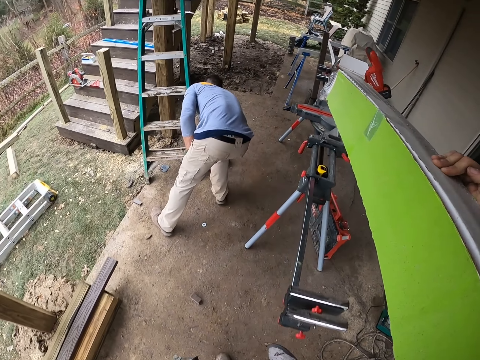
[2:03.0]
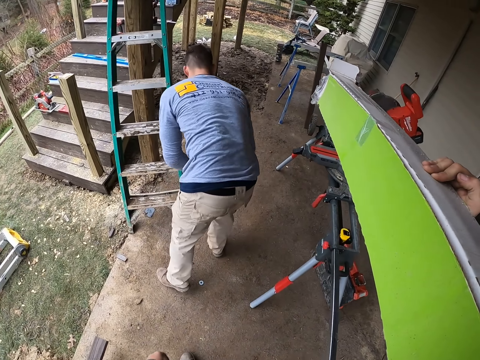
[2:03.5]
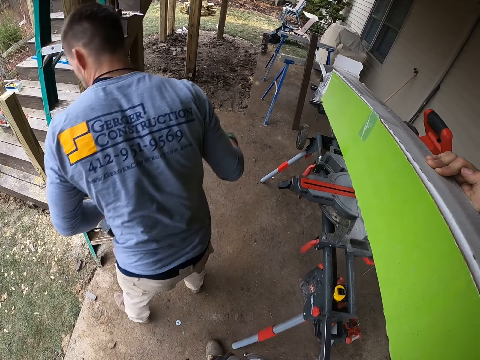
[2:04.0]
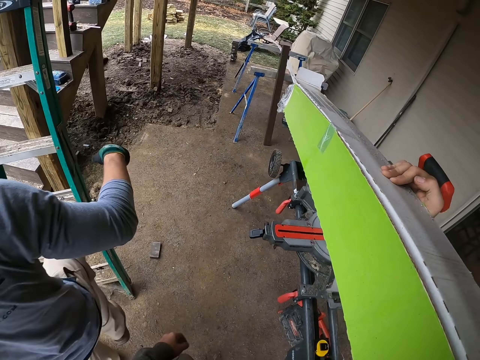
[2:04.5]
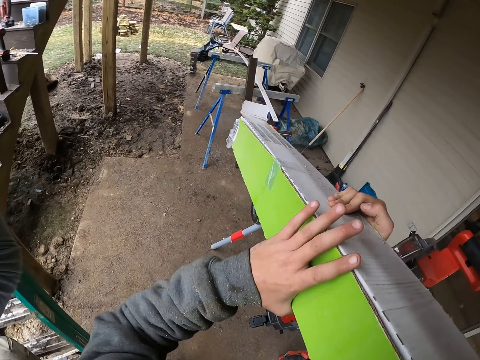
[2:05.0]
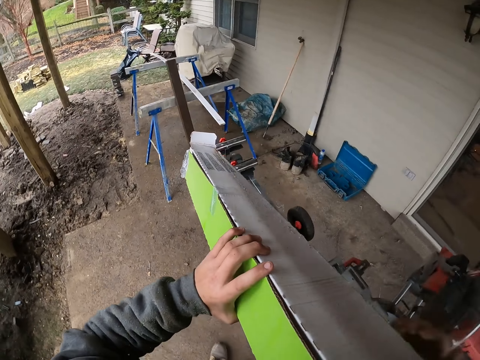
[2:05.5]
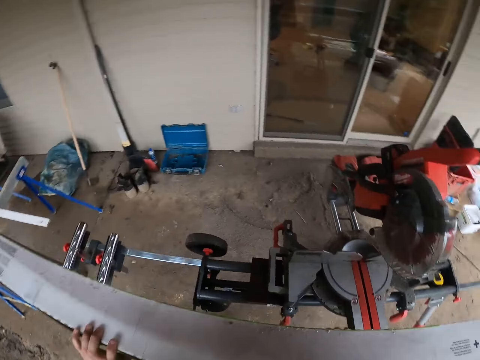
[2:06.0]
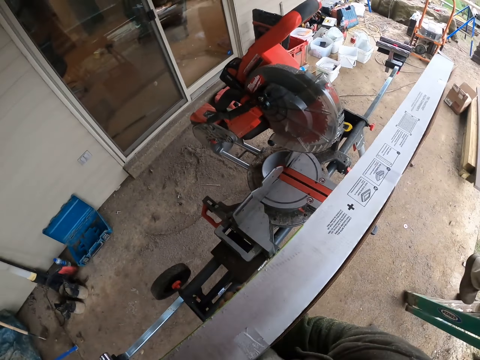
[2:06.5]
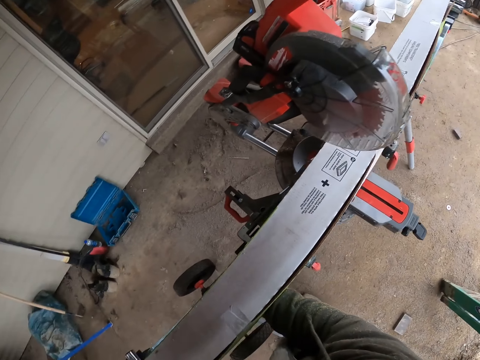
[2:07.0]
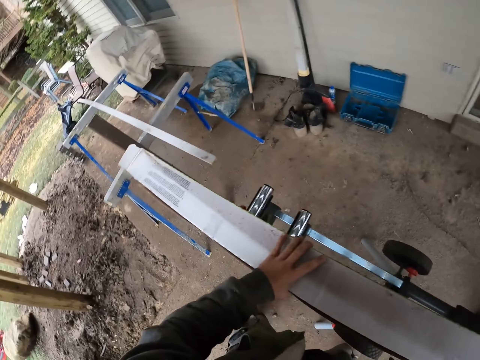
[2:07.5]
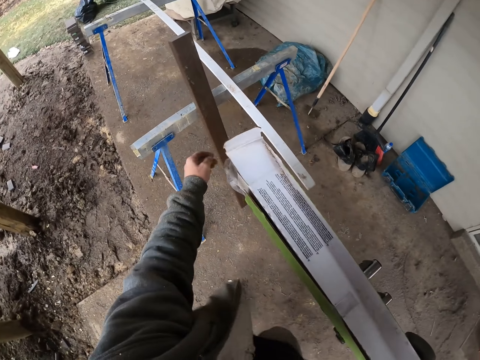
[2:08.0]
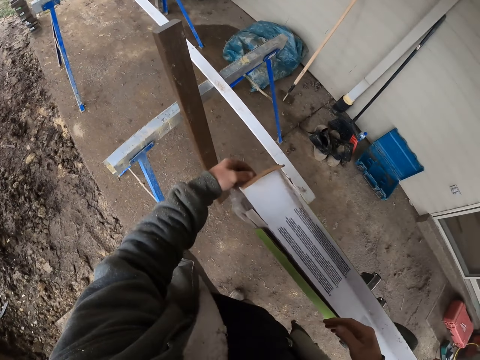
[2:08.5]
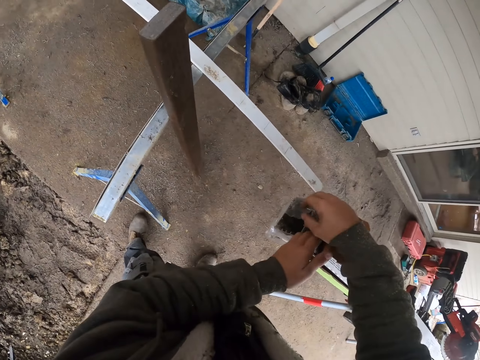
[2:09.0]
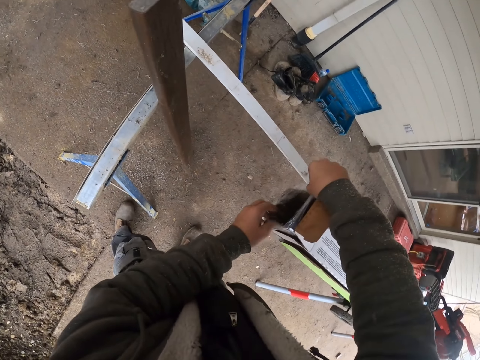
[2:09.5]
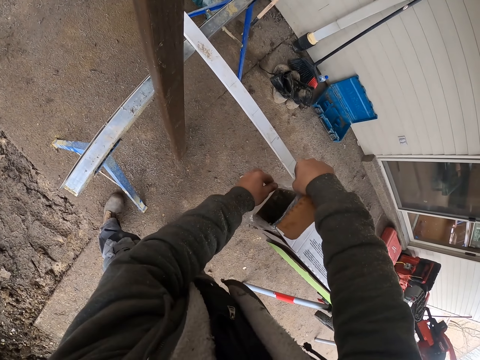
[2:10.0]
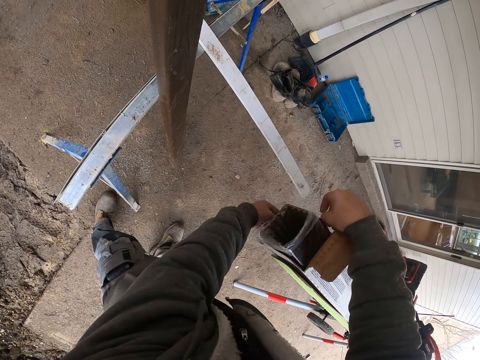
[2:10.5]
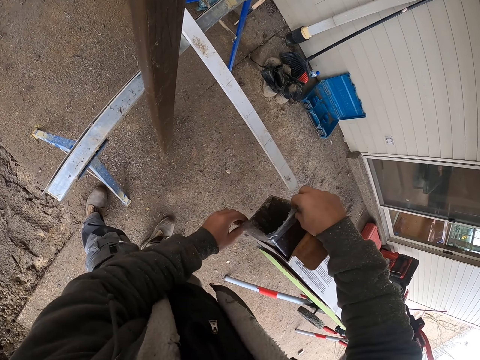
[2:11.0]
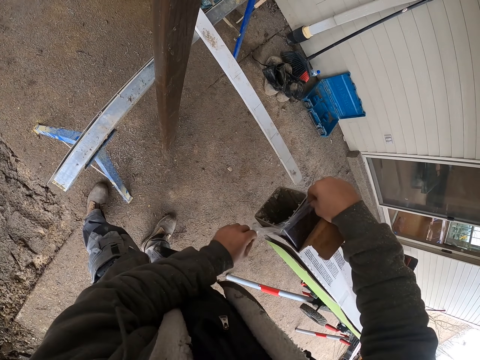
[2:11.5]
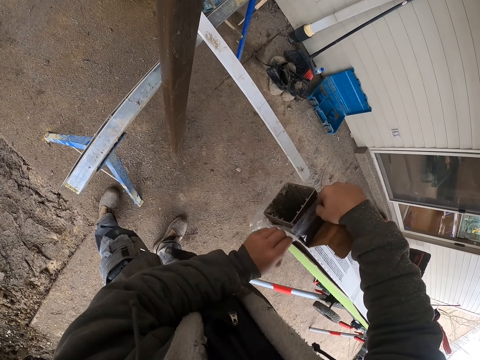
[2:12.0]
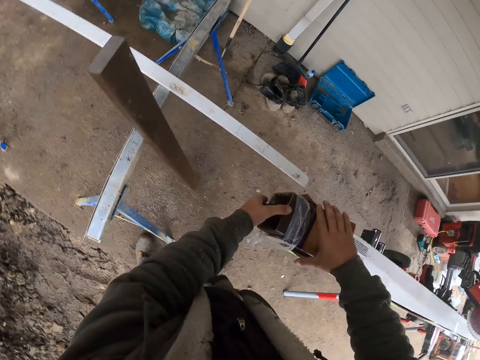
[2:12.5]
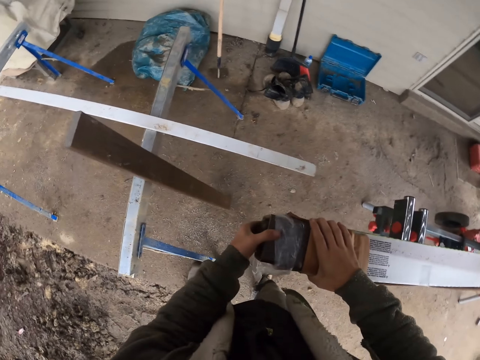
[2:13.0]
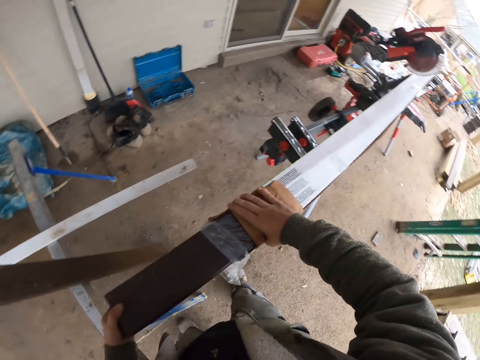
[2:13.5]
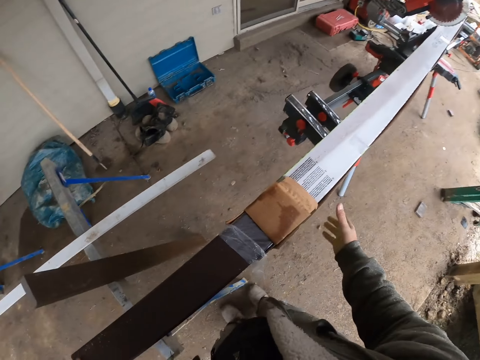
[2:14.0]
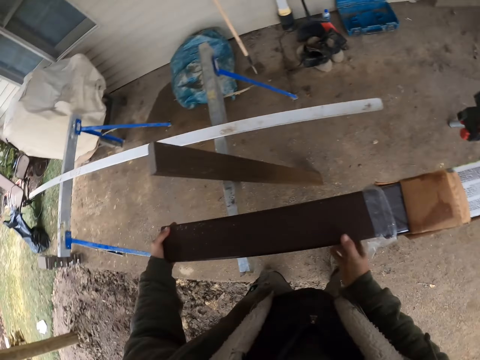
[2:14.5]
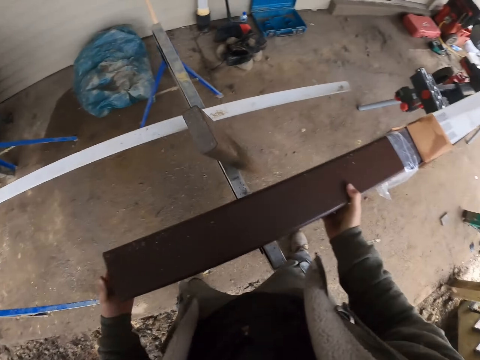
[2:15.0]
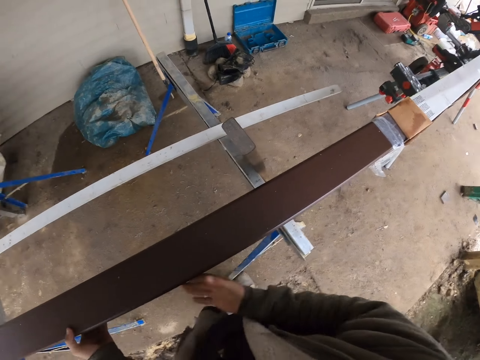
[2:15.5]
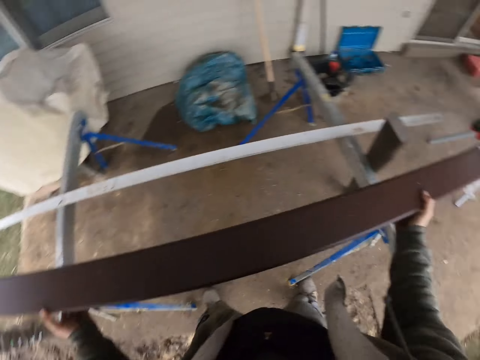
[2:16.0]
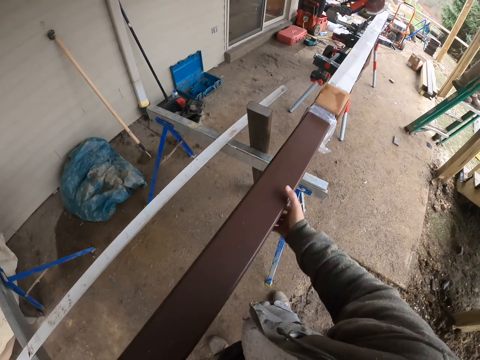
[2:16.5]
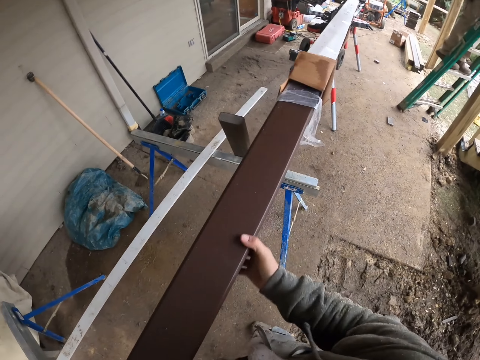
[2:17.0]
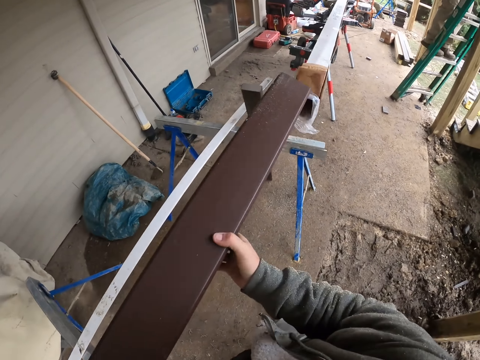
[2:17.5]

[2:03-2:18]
The camera wearer puts the box on the wood cutter or compound miter saw. They remove a wood from the box. They unpack something.

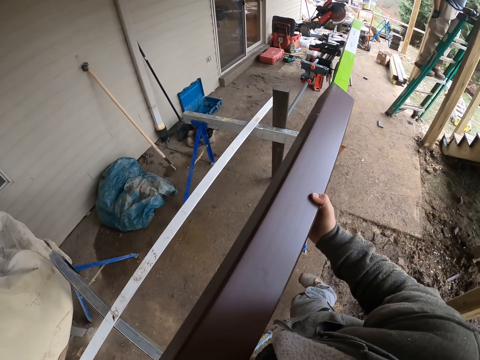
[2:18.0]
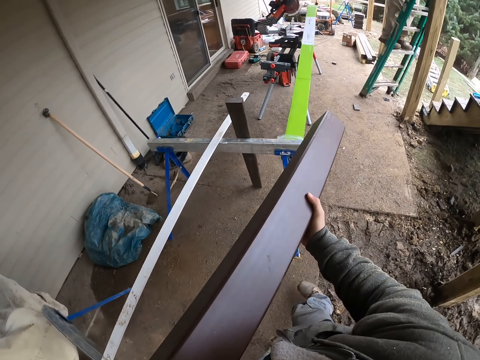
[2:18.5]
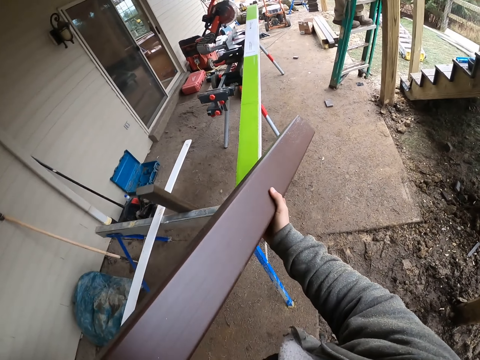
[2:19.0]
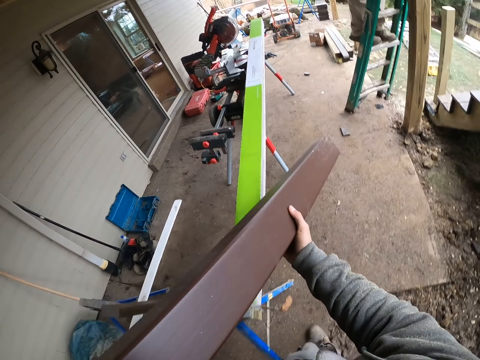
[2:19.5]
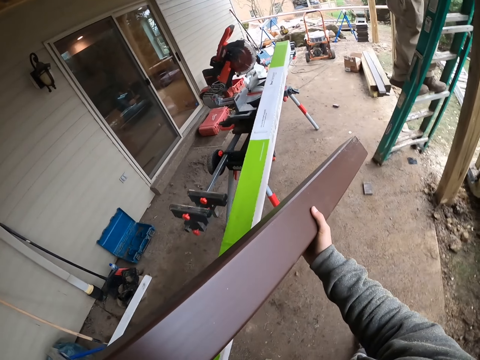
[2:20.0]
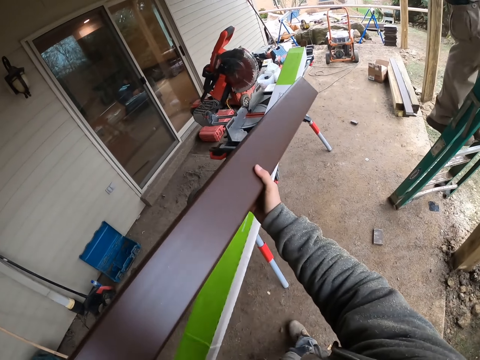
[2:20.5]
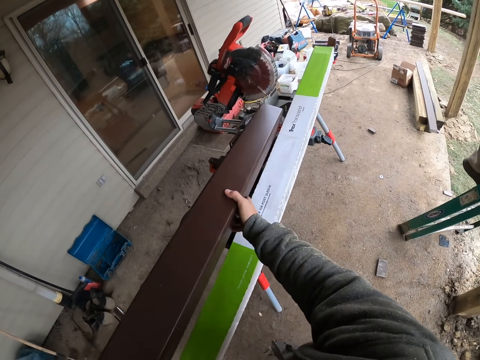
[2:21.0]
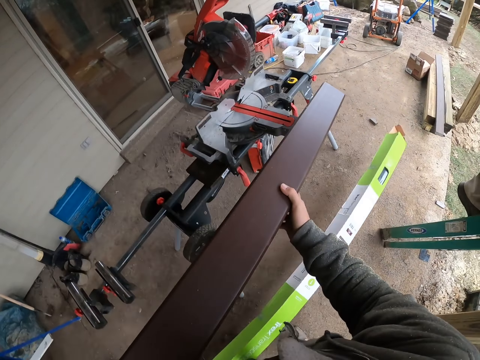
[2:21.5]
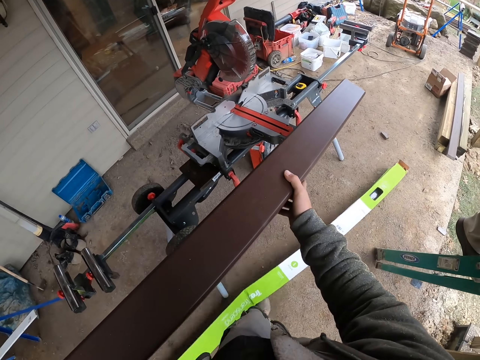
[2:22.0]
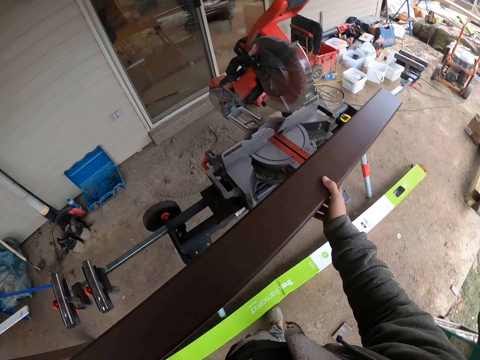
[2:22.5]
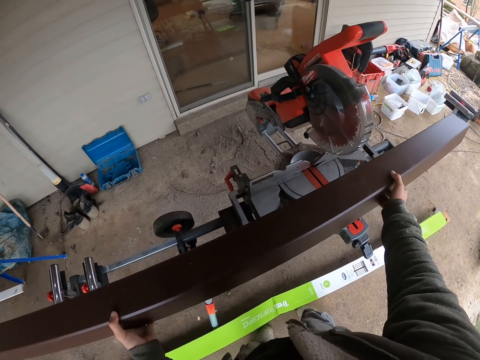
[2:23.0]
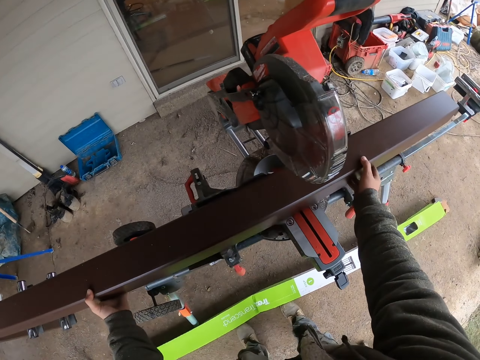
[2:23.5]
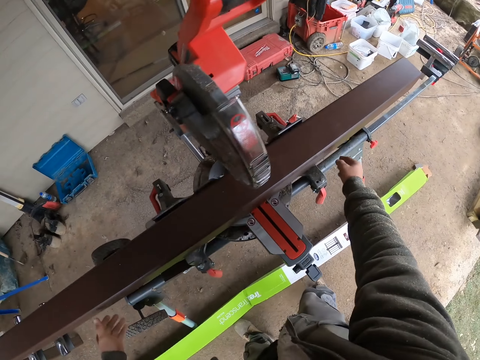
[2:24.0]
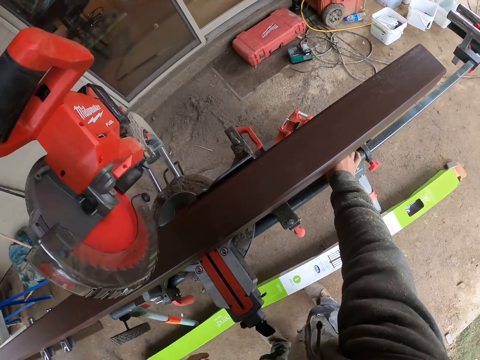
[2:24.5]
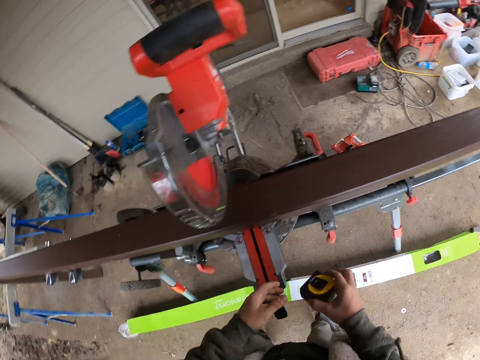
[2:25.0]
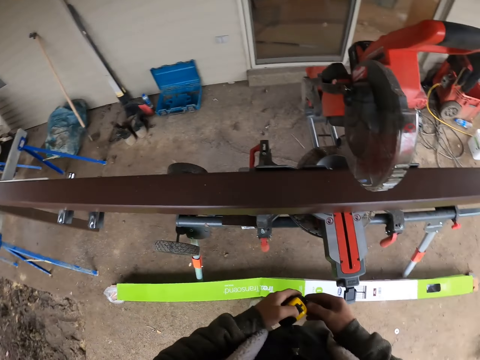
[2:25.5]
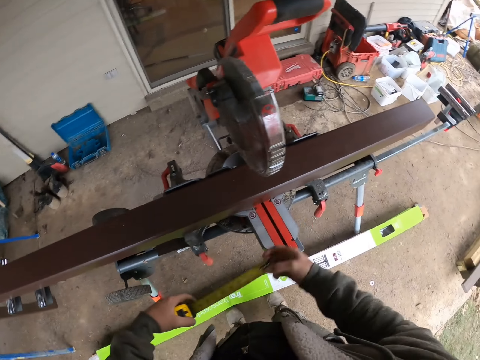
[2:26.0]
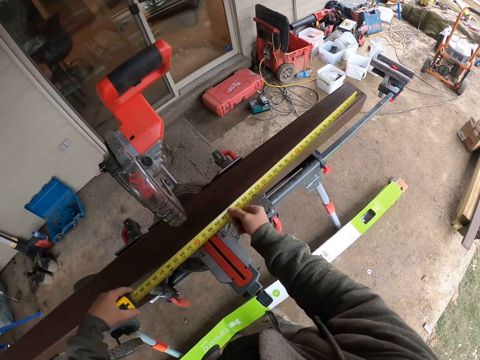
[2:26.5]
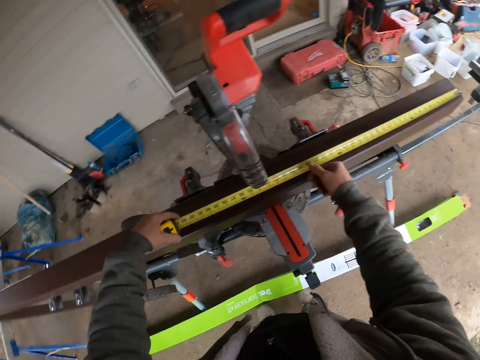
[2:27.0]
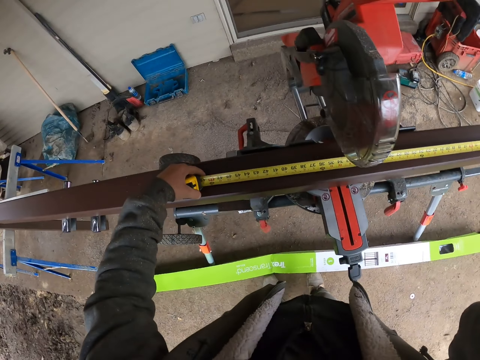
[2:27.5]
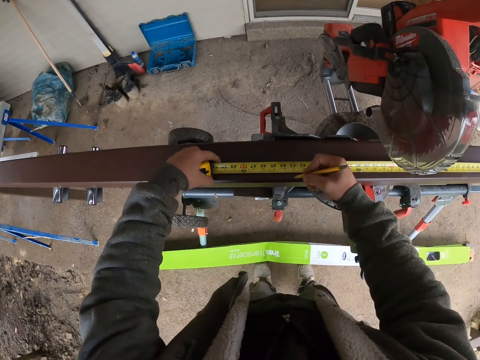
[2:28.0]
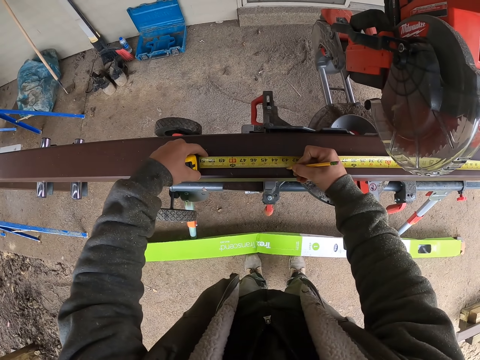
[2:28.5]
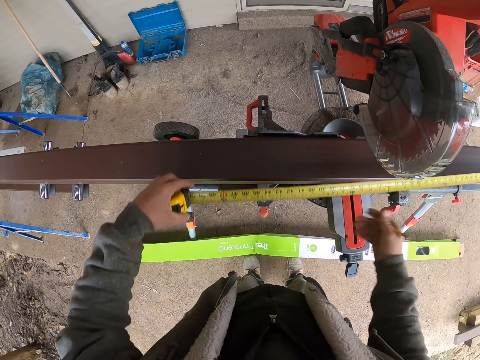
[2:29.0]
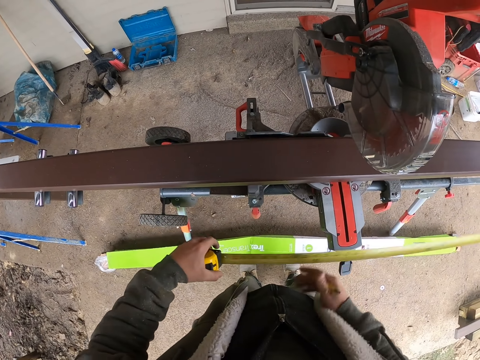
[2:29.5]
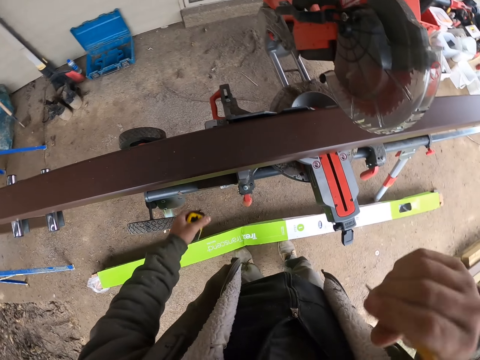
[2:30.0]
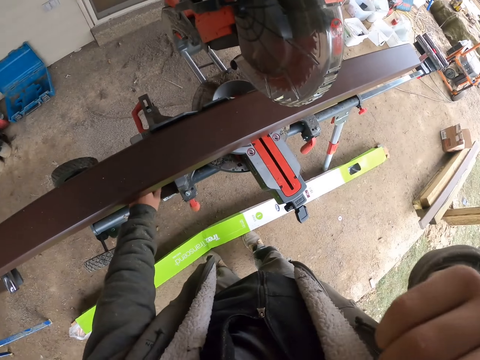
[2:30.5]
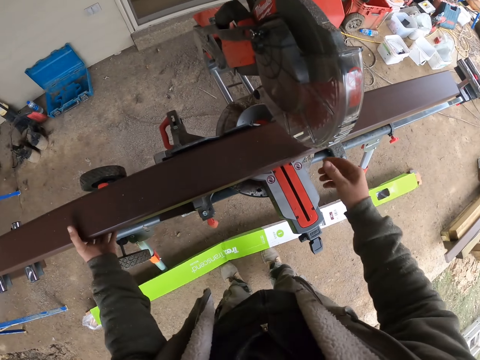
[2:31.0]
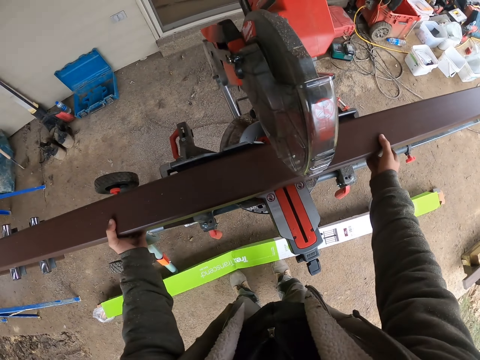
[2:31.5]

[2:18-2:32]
The camera wearer carries the wood. They throw the box to the ground. They put the wood on the wood cutter or compound miter saw. They pick a tape measure. They measure the wood with the tape measure. They mark the wood with a pencil. They put the tape measure aside.
